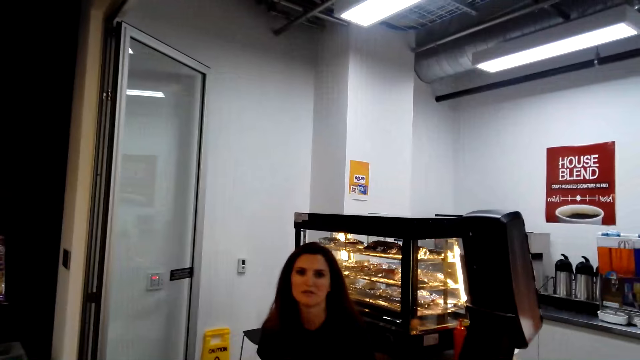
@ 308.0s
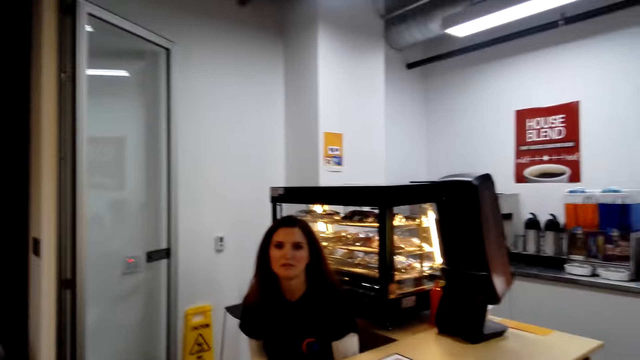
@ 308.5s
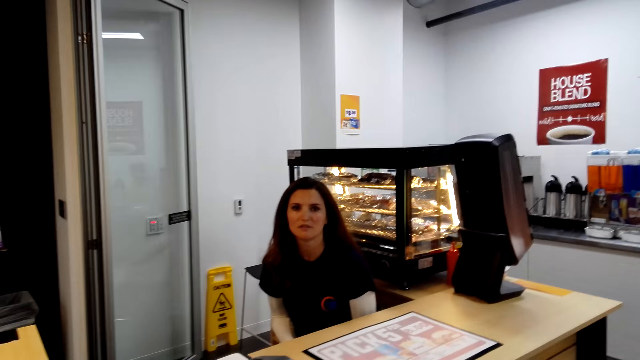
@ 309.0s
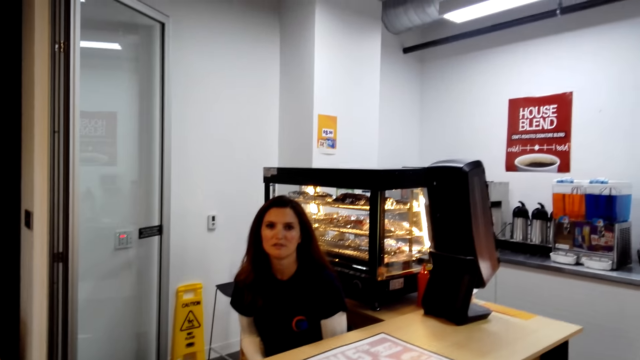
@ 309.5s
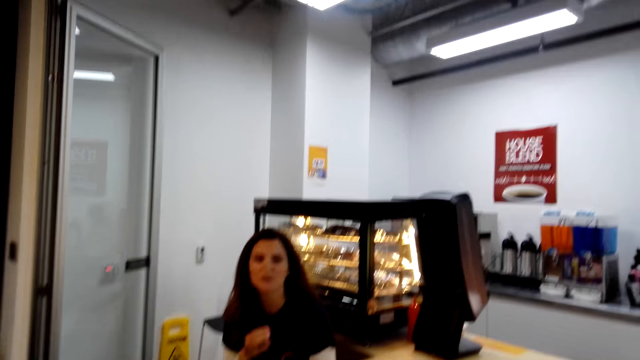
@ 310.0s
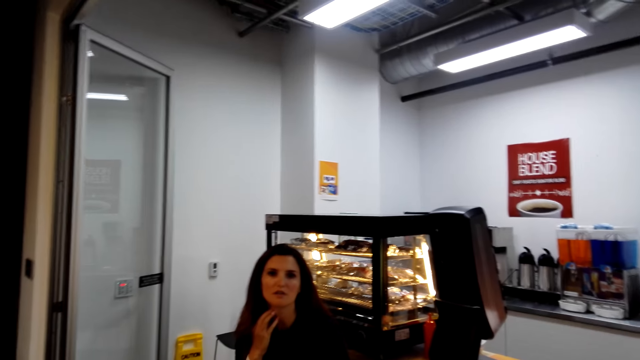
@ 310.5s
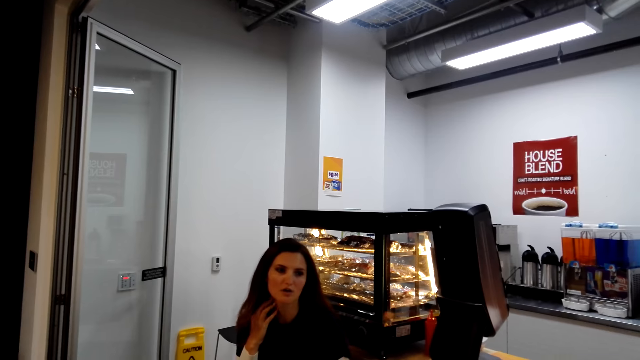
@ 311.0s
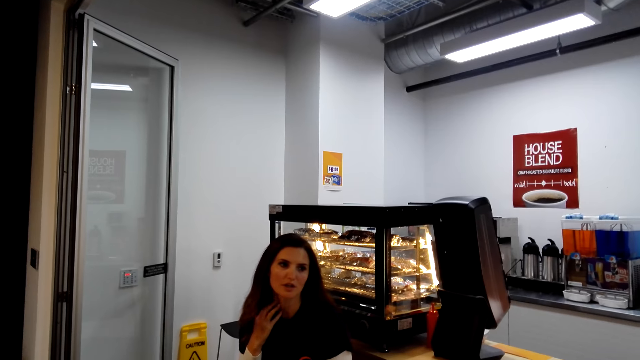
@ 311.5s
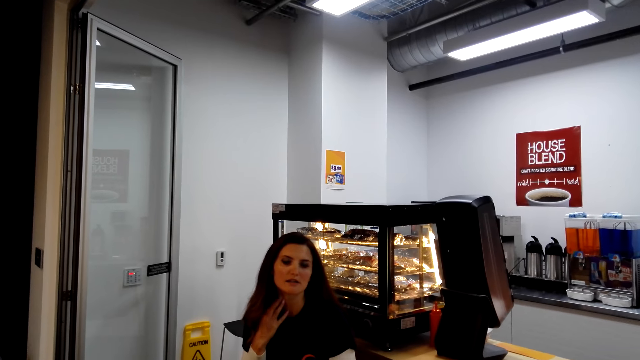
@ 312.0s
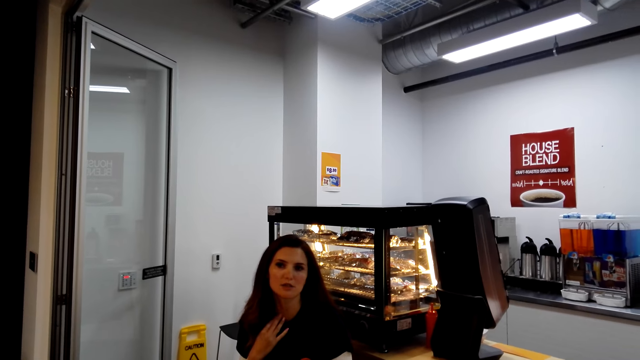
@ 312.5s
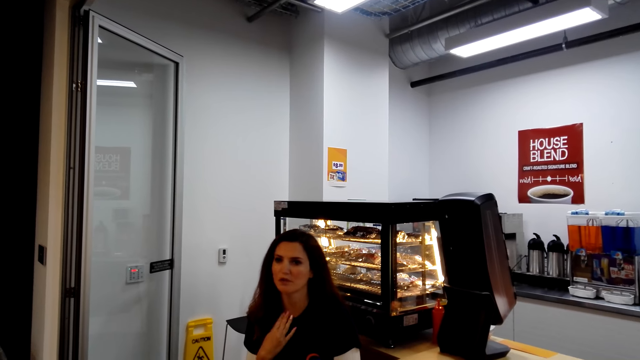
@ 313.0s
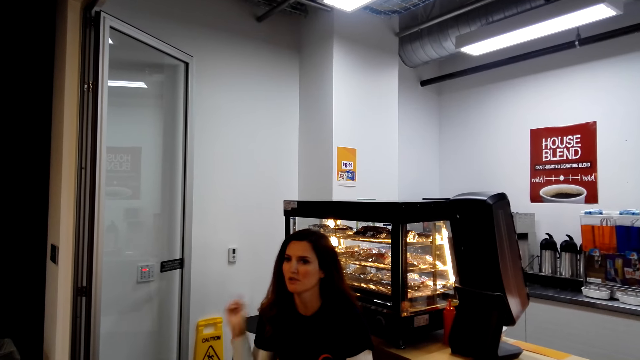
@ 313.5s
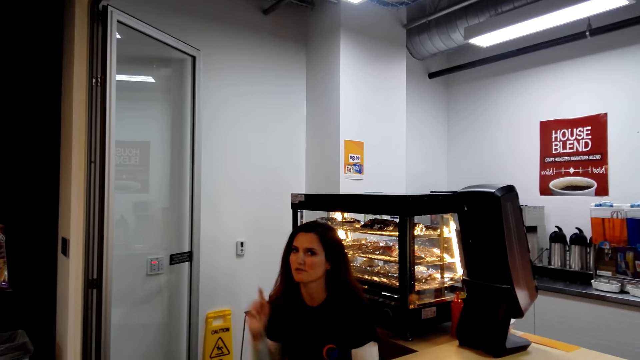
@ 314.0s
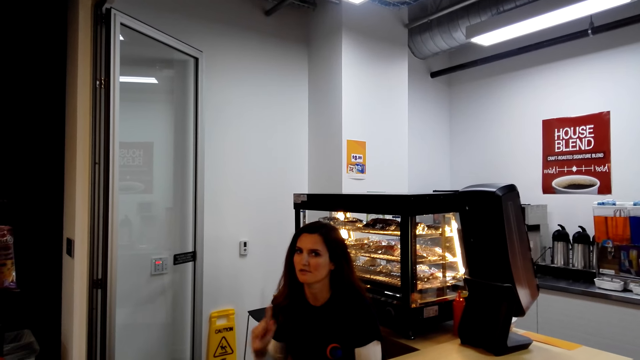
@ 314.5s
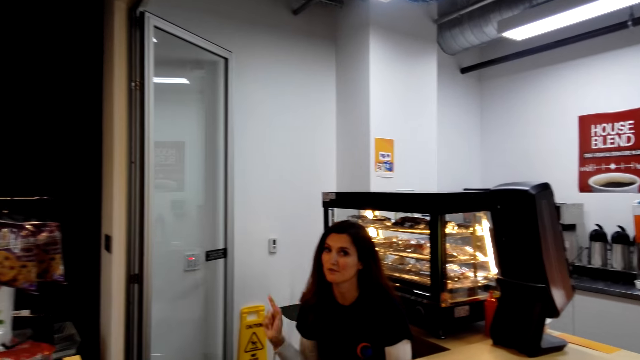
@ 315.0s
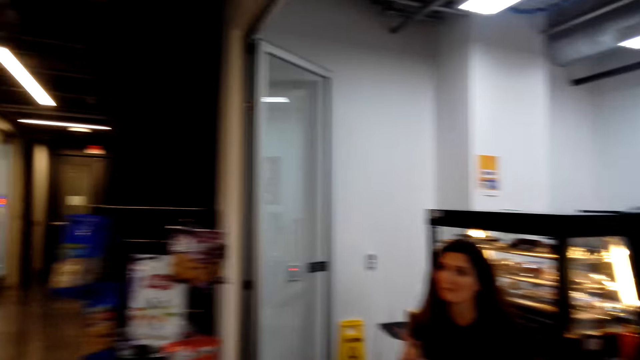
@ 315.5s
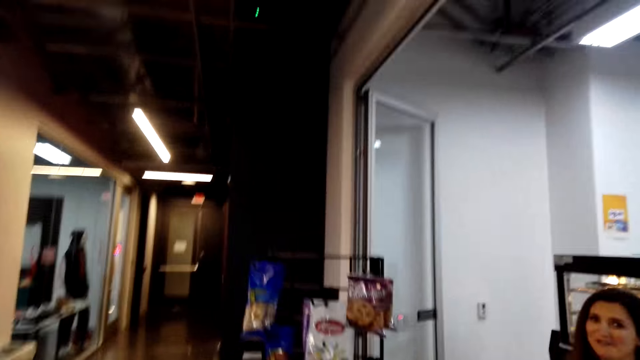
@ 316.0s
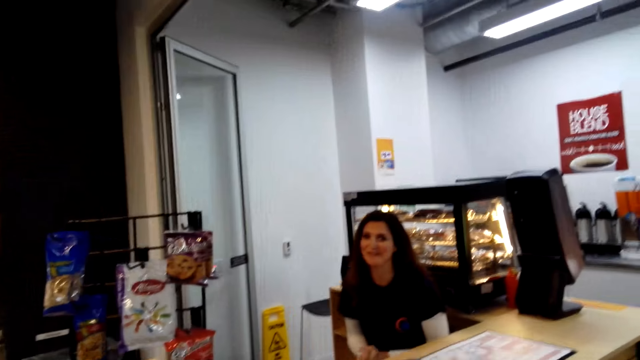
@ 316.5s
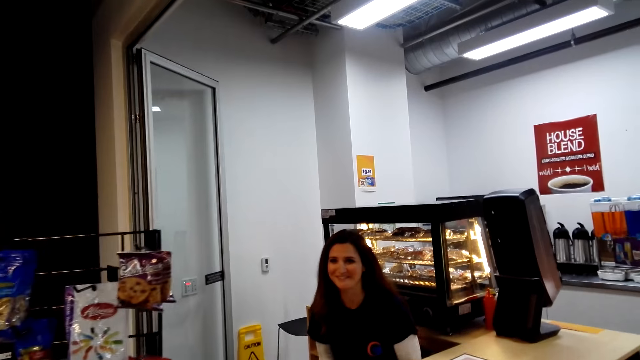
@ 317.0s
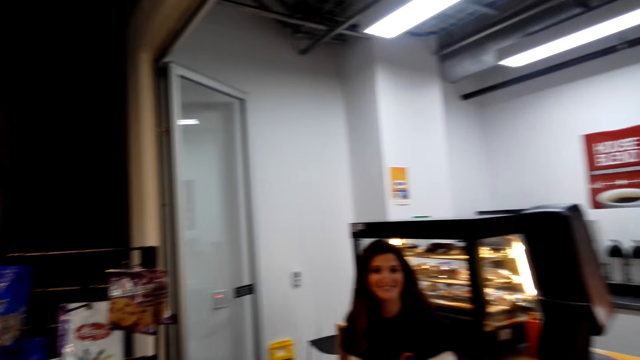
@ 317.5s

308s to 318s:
A person touches her neck. The person moves her finger.

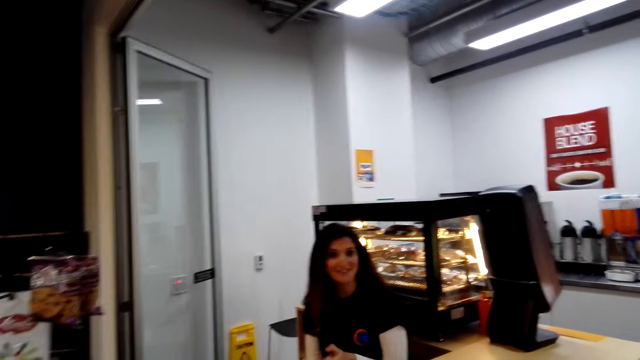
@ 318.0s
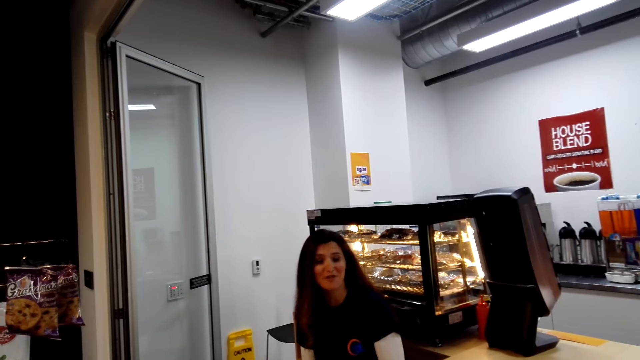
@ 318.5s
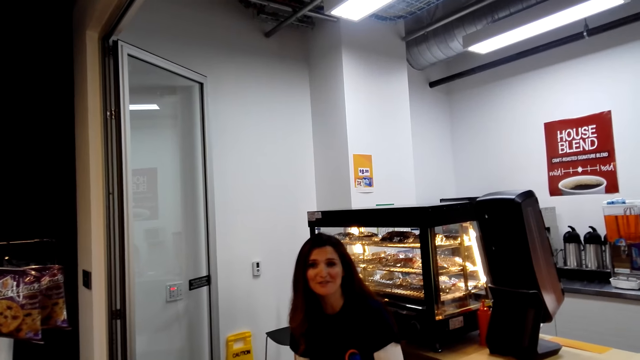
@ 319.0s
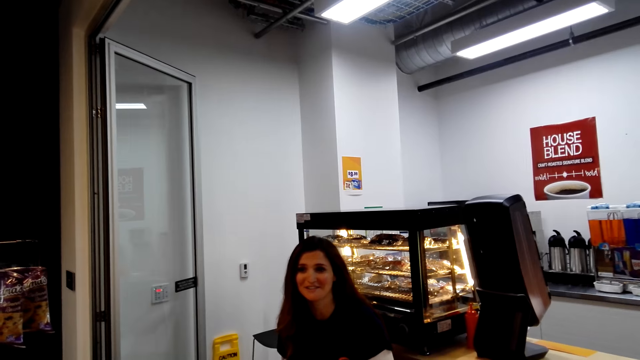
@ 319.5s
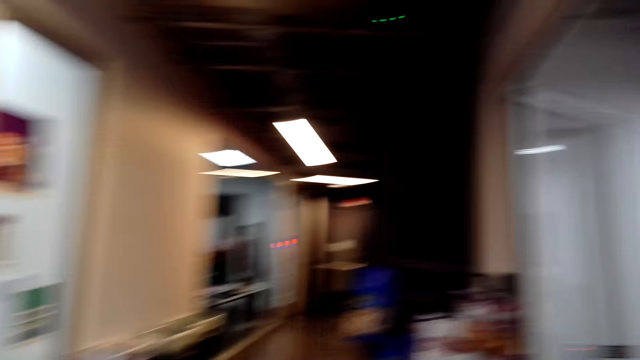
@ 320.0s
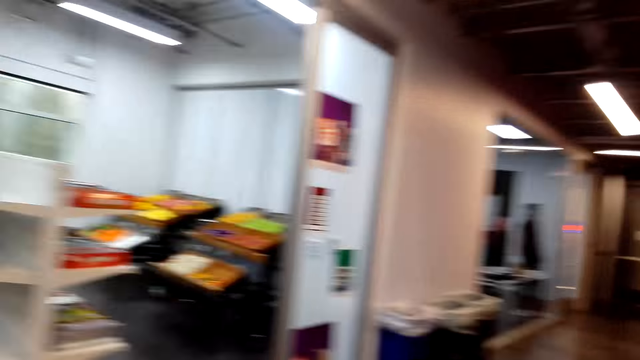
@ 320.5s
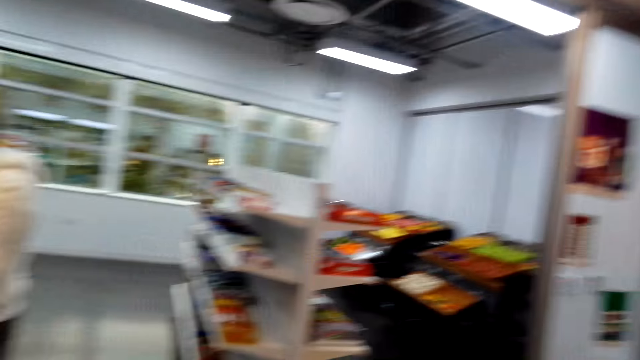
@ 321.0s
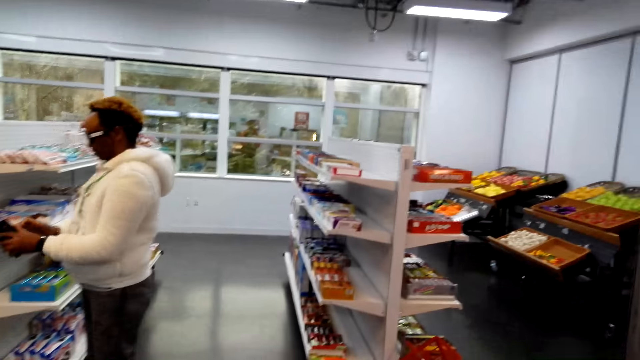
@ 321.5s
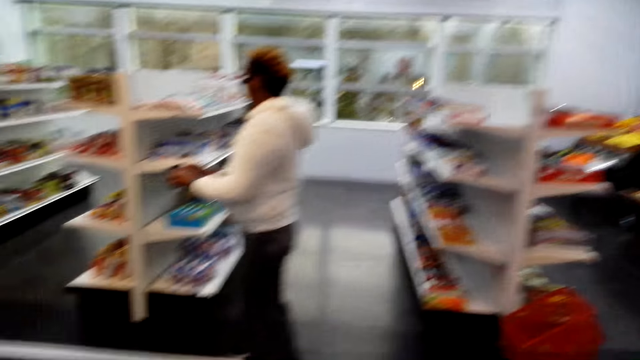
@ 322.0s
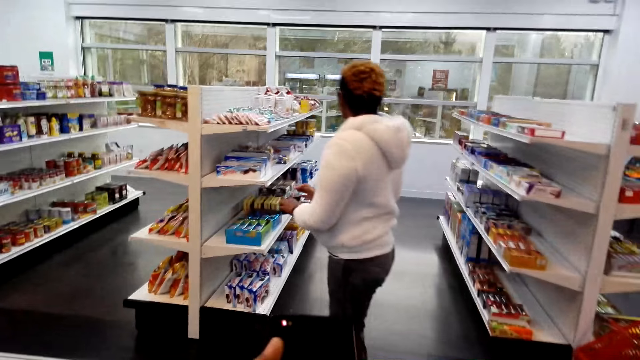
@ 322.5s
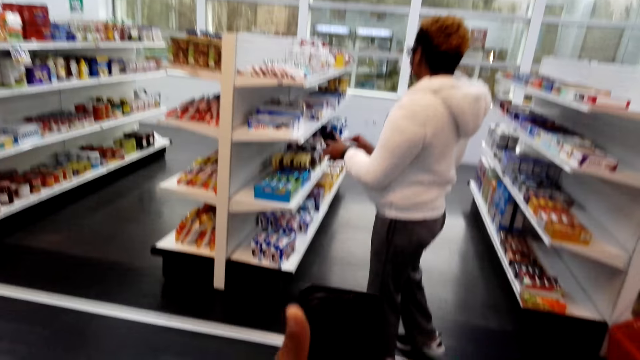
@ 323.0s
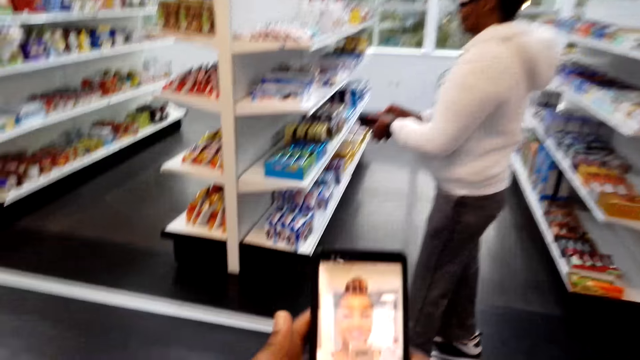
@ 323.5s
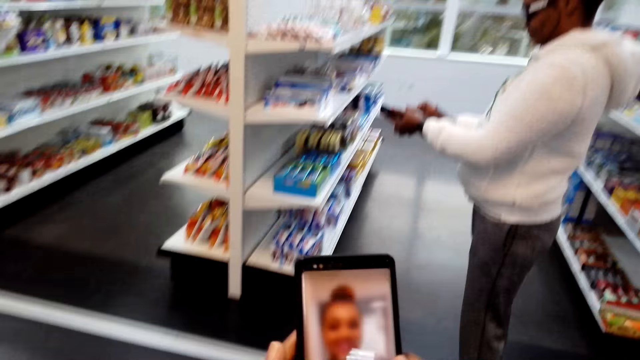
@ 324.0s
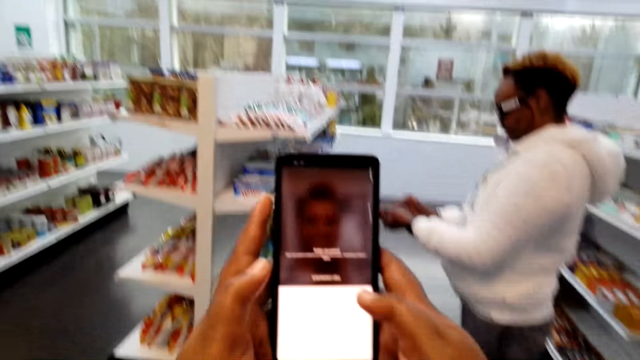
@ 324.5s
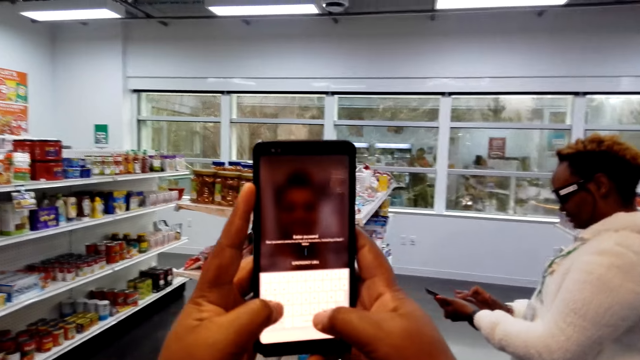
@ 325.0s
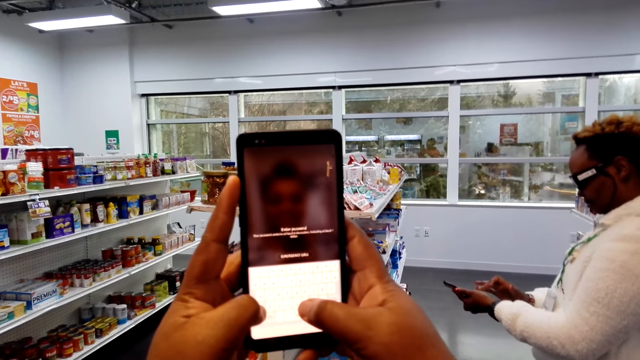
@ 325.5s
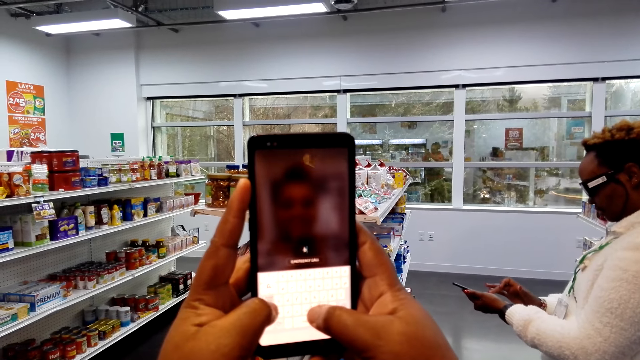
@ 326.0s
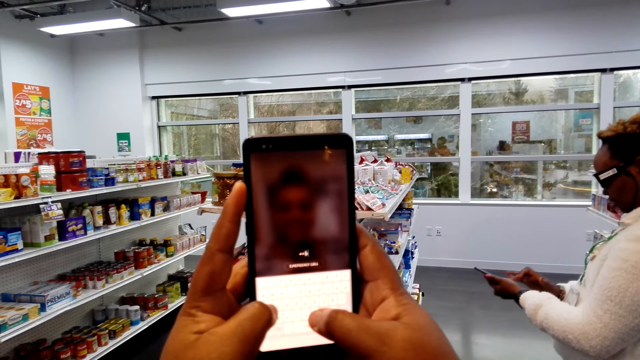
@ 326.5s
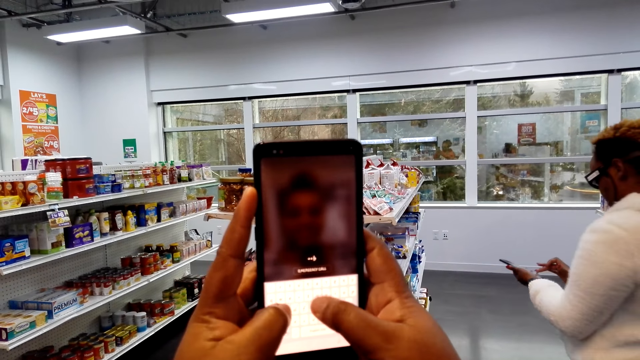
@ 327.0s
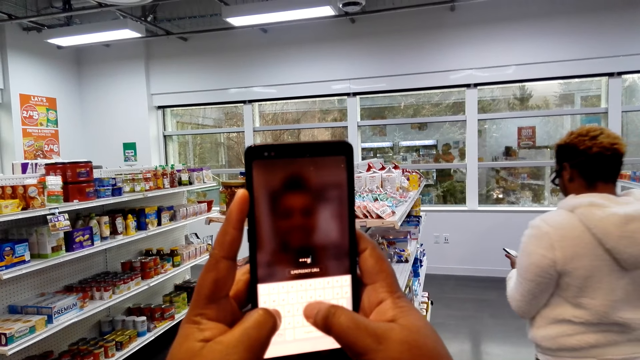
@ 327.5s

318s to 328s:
The camera wearer looks around. They operate their phone and touch the phone. A woman dials the phone. The woman operates her phone. The camera wearer dials the phone.
